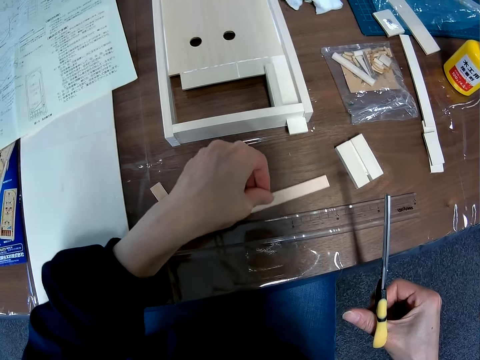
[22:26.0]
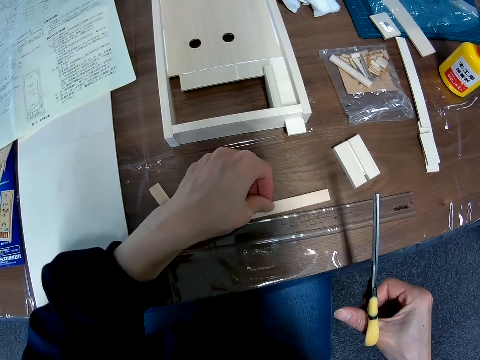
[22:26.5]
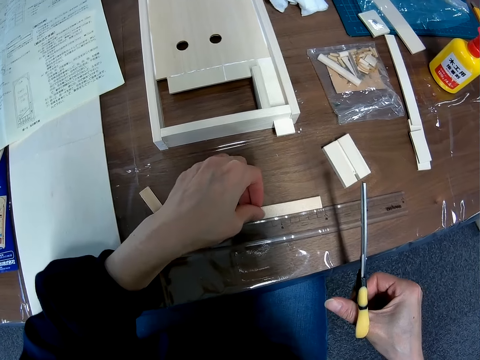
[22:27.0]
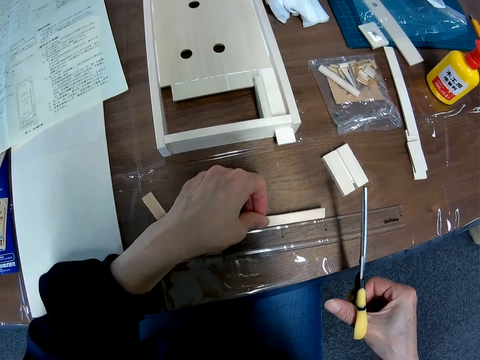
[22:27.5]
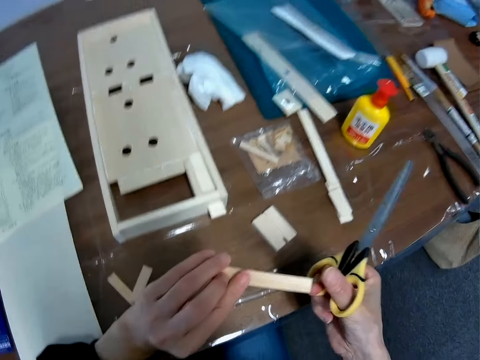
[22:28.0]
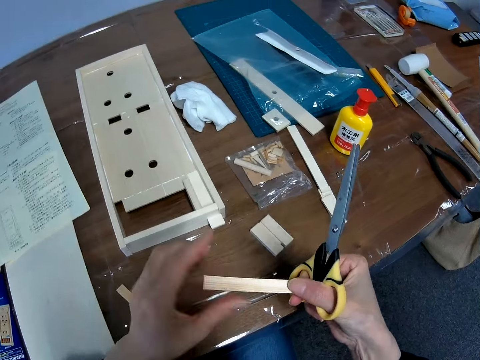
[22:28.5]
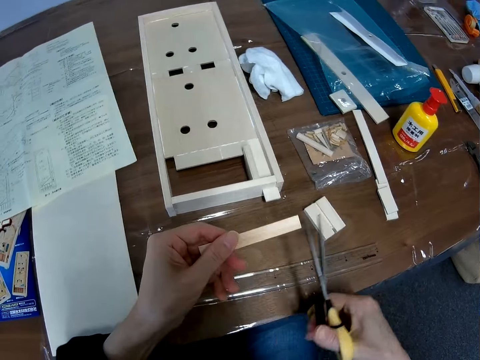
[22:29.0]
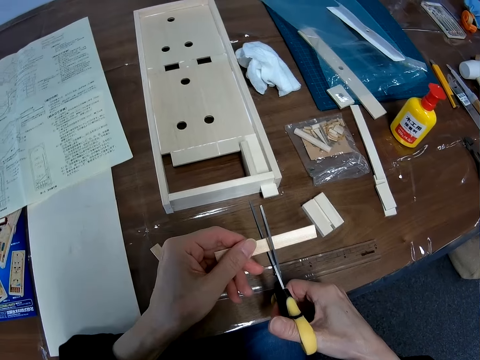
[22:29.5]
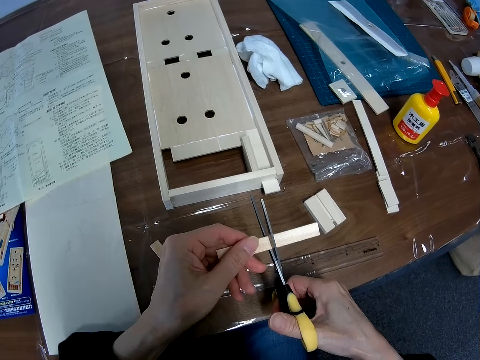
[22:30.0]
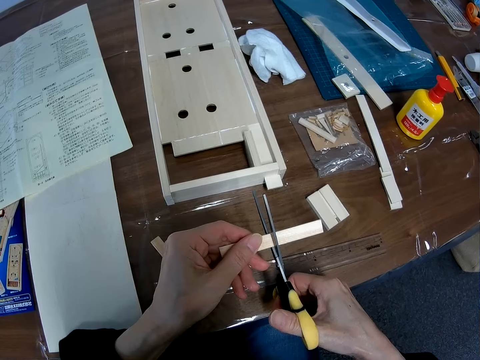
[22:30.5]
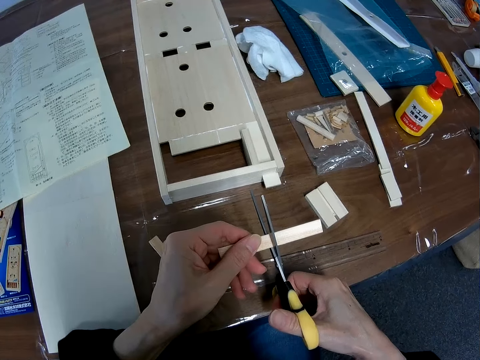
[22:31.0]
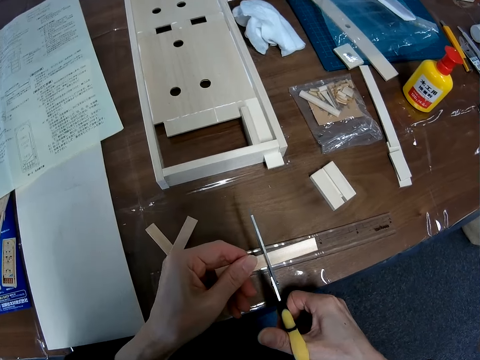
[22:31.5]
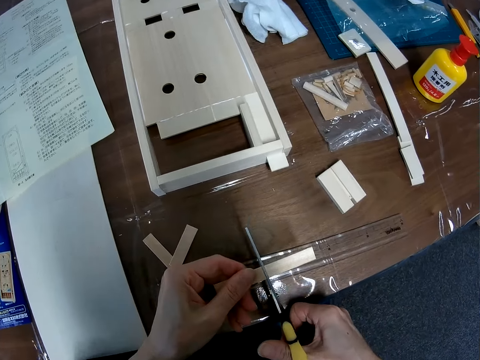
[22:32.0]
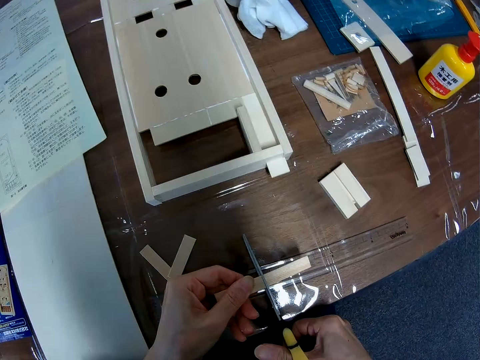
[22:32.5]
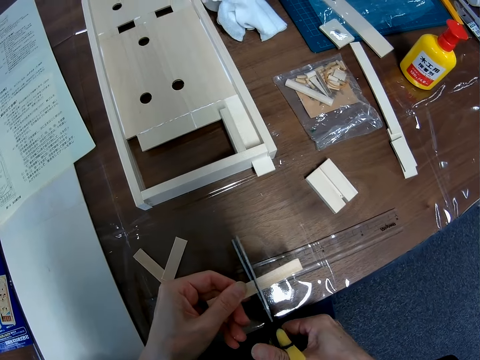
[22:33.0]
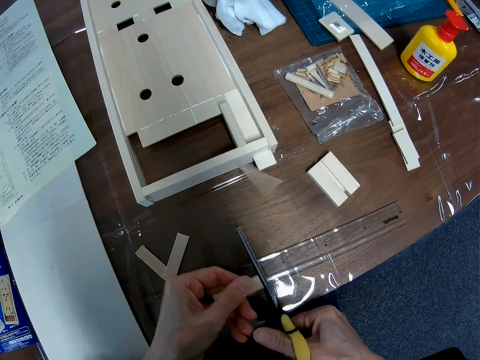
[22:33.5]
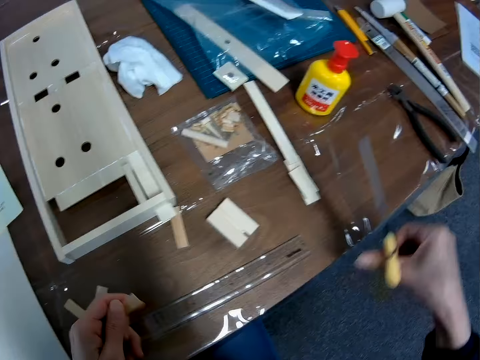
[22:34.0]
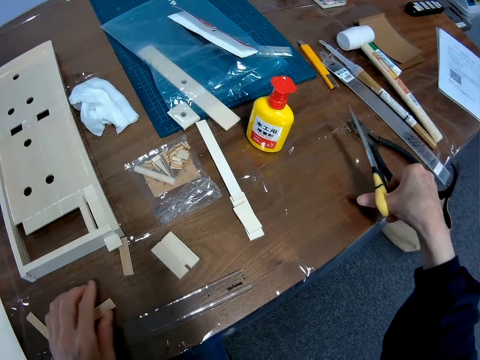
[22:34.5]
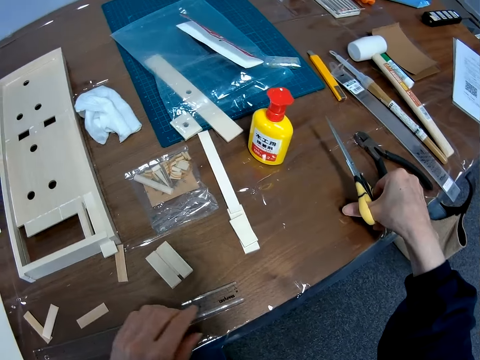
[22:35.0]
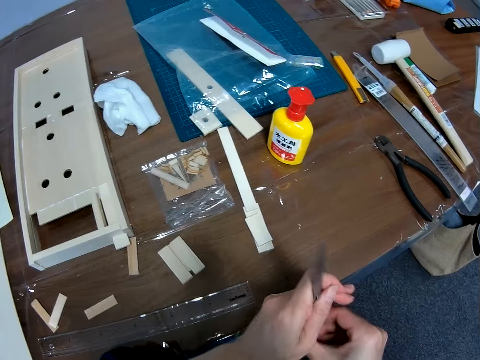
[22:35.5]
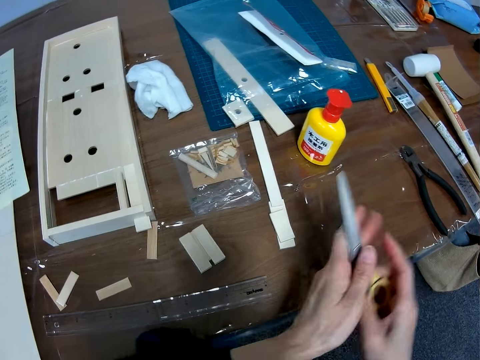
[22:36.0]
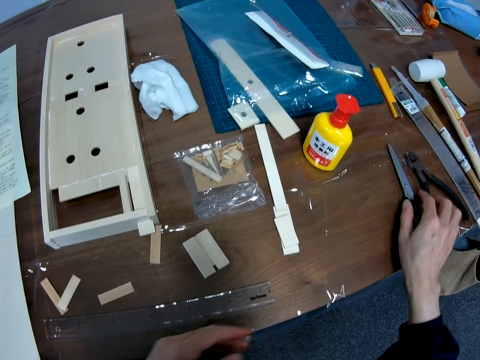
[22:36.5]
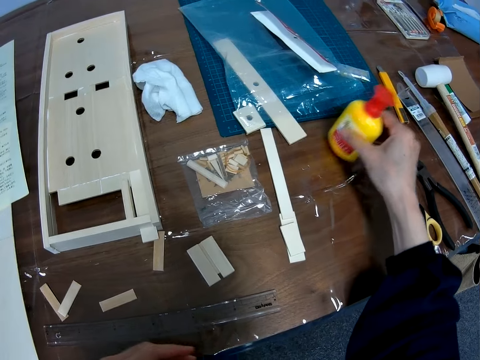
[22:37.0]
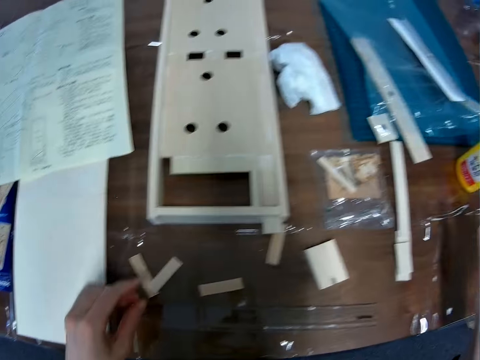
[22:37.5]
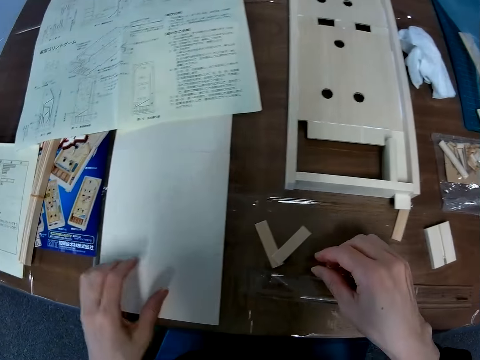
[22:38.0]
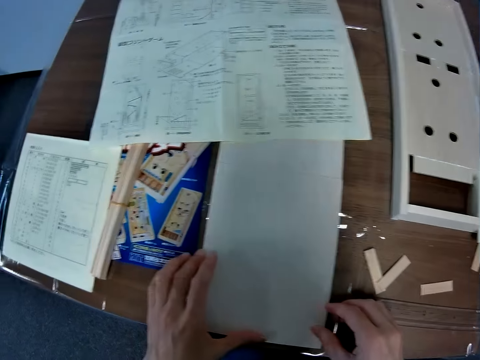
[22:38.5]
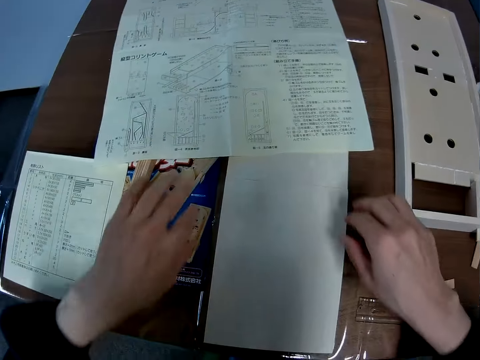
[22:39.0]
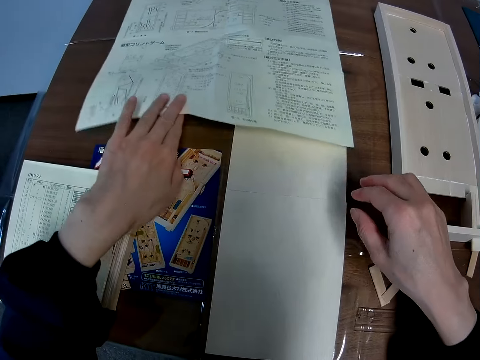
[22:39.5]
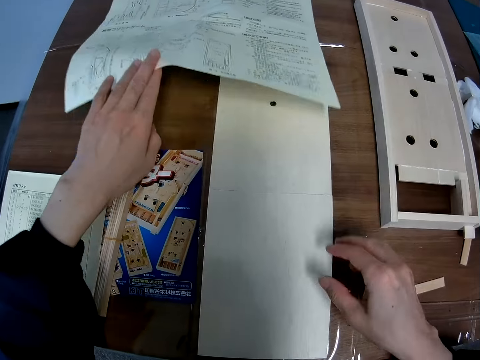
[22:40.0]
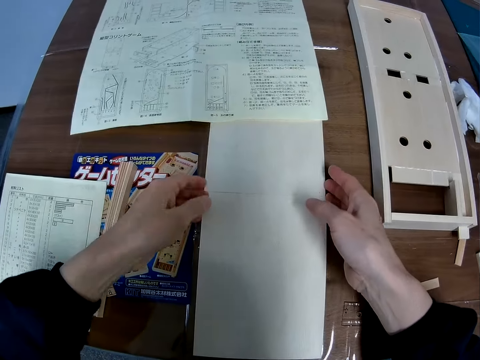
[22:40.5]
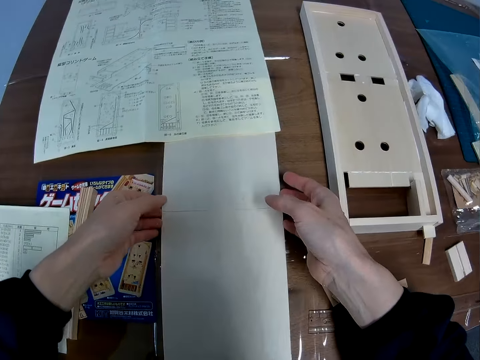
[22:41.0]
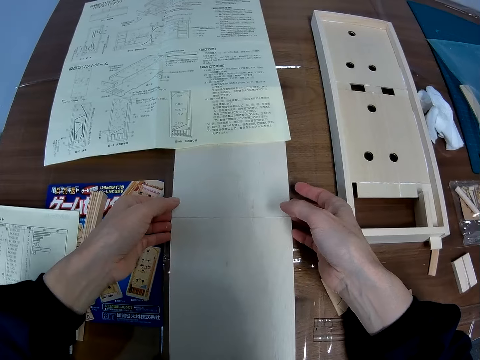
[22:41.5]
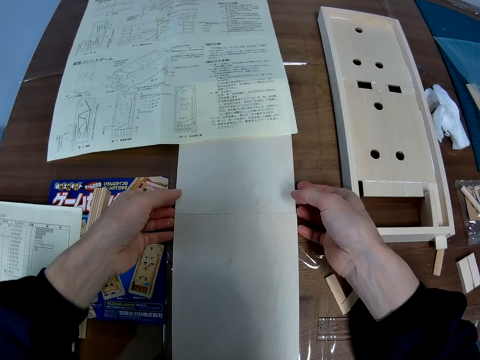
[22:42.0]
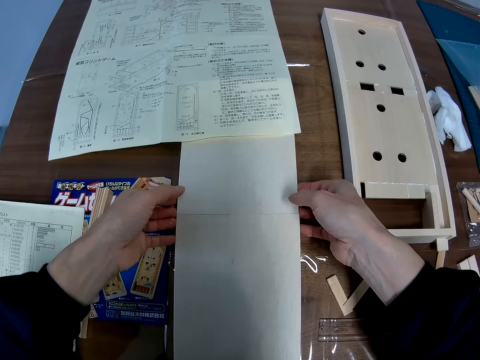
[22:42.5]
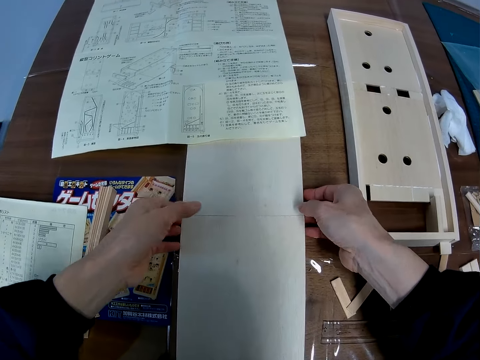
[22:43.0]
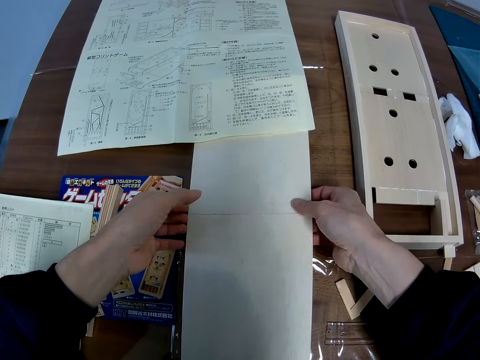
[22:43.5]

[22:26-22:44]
The camera wearer picks up the cut piece of wood from the table. They measure the piece of wood with a ruler. They cut the piece of wood into two with the scissors. They hold the scissors with both hands. They put the scissors on the table. They adjust the glue bottle on the table. They put the glue bottle aside. They search under the paper on the table. They lift a page. They check under the wooden board on the table.

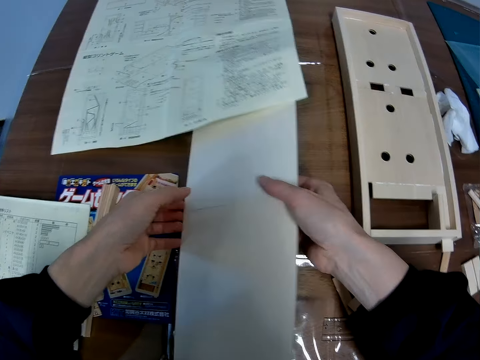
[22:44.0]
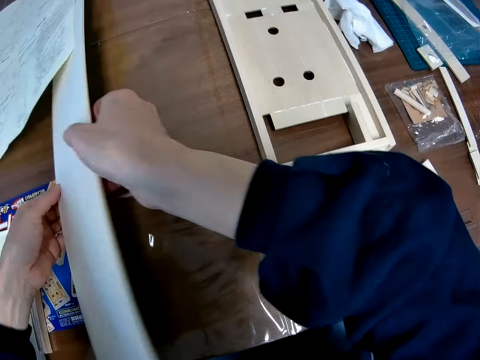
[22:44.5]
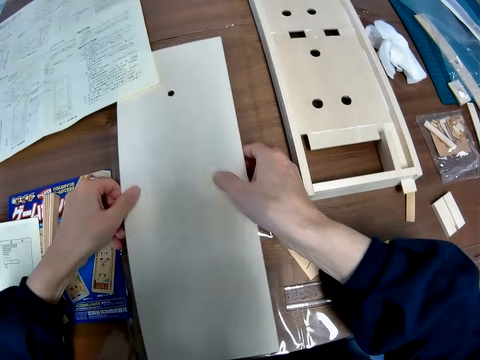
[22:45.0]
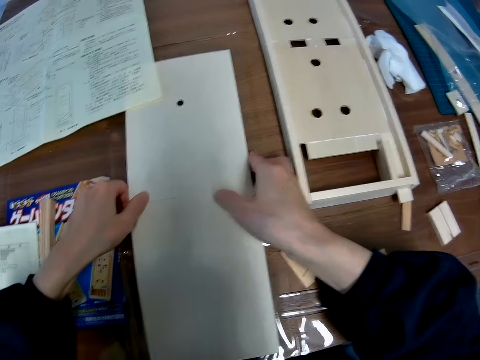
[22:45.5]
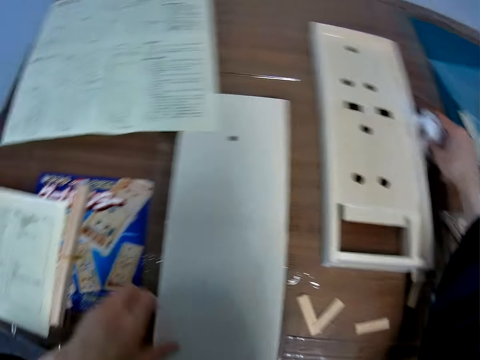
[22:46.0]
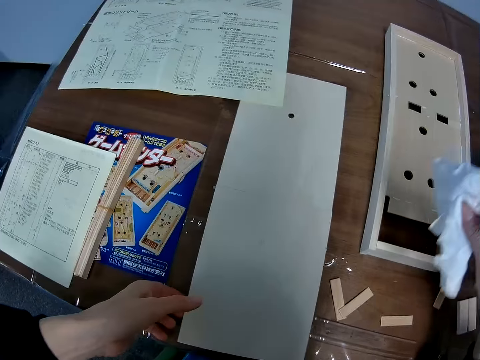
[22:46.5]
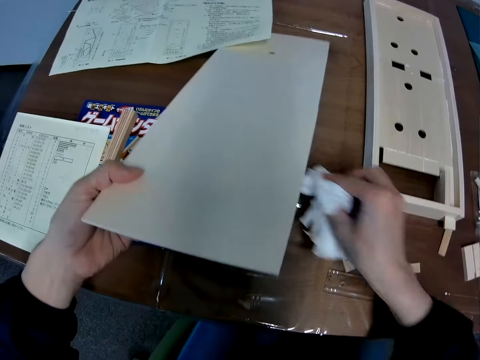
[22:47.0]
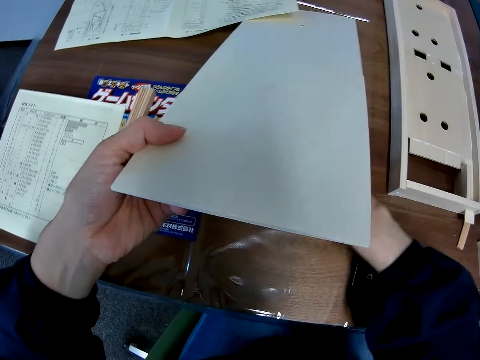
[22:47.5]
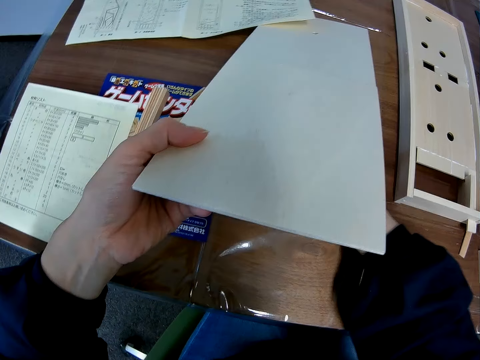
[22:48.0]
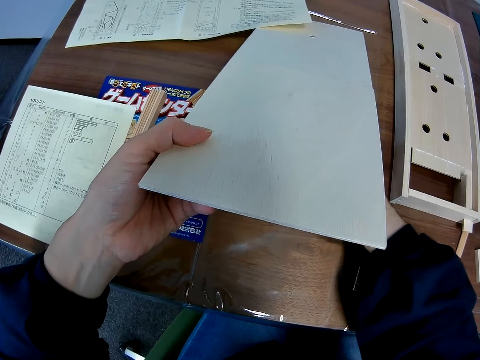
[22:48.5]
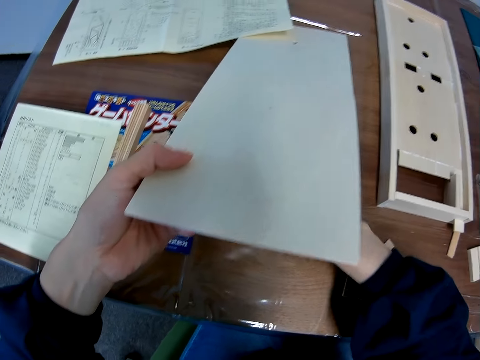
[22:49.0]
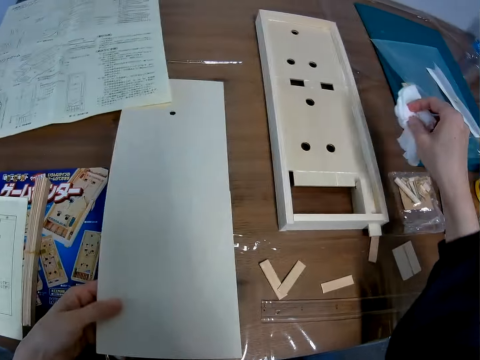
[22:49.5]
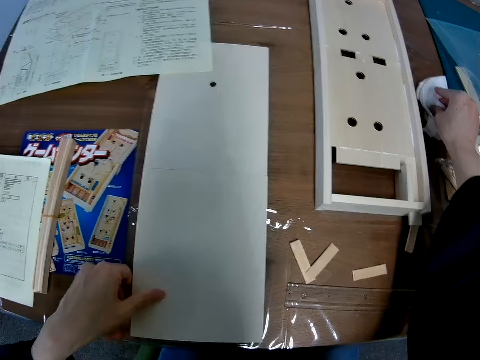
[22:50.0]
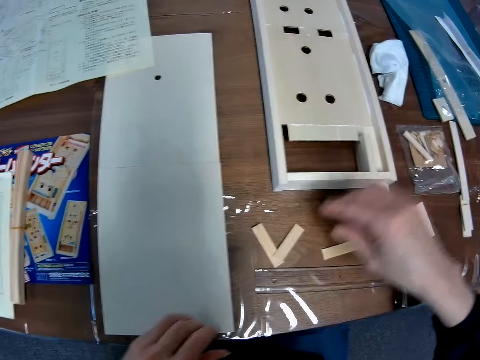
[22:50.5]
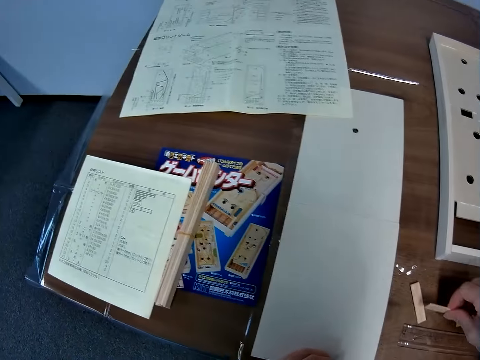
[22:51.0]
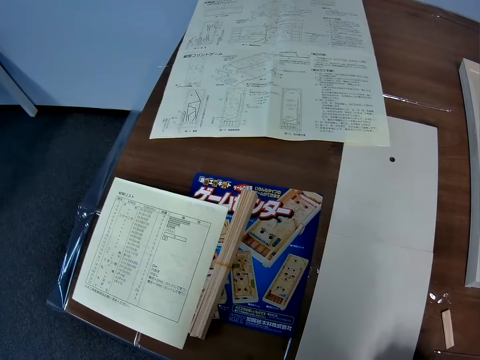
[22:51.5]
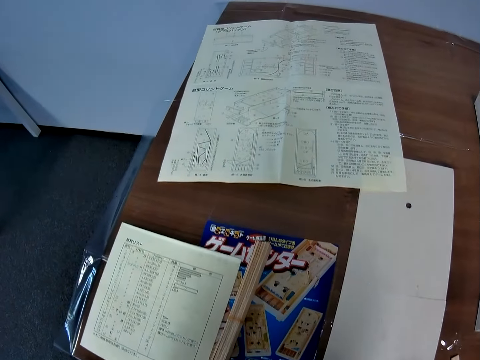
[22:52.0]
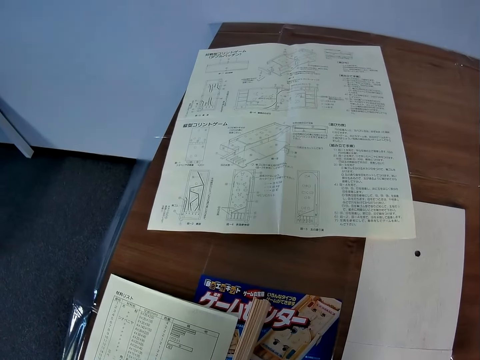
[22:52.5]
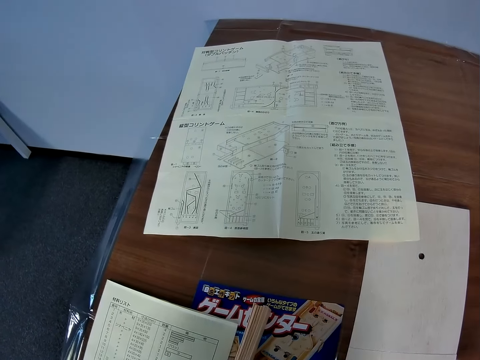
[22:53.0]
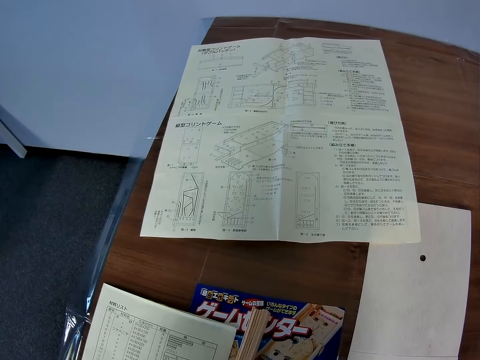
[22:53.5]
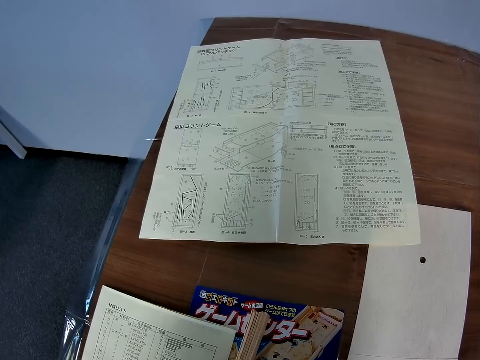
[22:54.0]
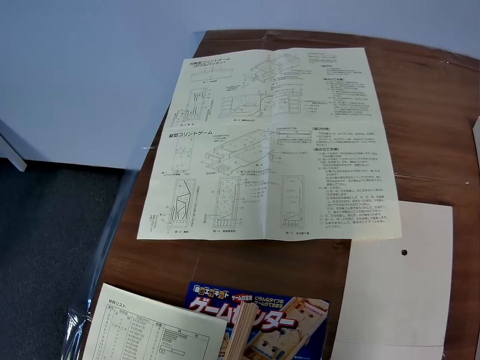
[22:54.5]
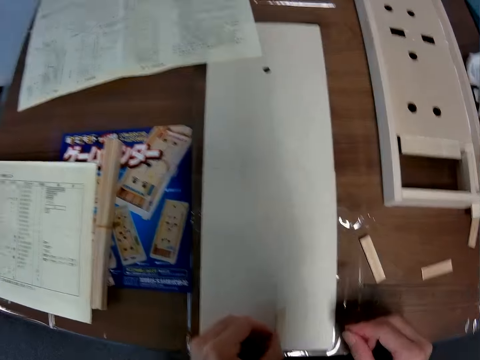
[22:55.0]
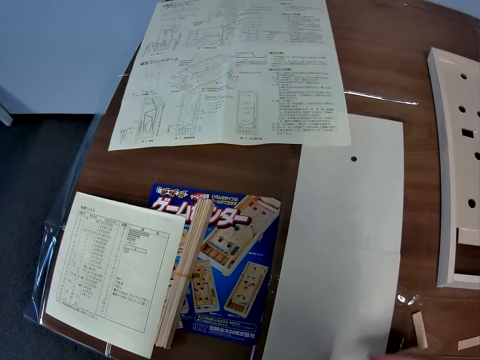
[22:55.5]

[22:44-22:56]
The camera wearer lifts the board. She puts the wood on the table. She picks up a wipe on the table with her right hand. She lifts the wood on the table with her right hand. She cleans the table surface under the wood with the wipe. She puts the wipe on the table. She picks up a piece of wood on the table with her right hand. She passes the piece of wood to her left hand.
